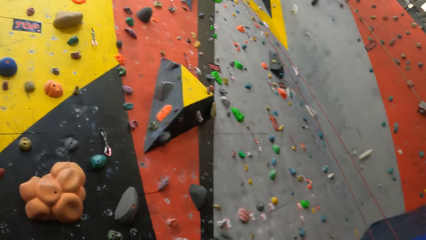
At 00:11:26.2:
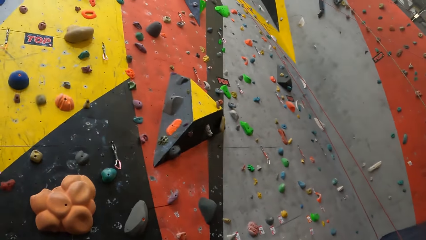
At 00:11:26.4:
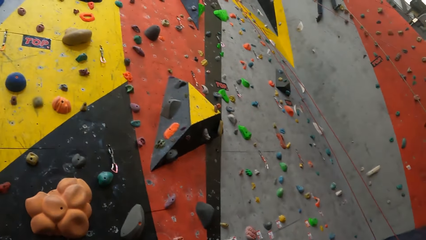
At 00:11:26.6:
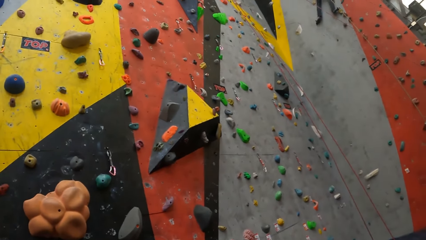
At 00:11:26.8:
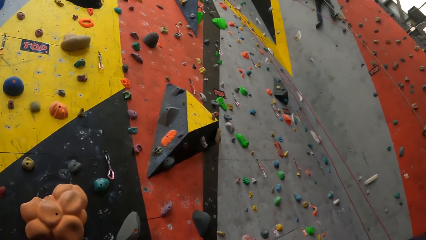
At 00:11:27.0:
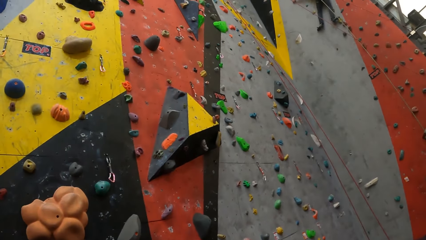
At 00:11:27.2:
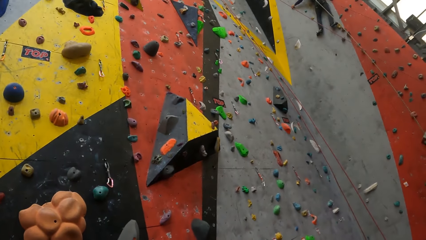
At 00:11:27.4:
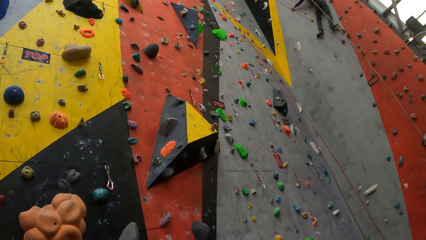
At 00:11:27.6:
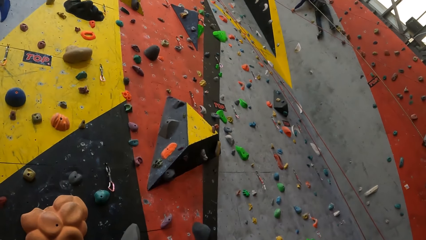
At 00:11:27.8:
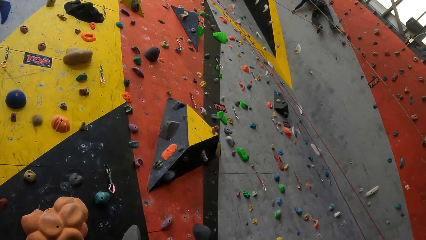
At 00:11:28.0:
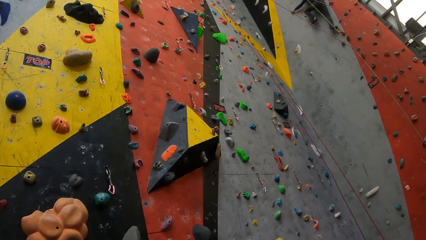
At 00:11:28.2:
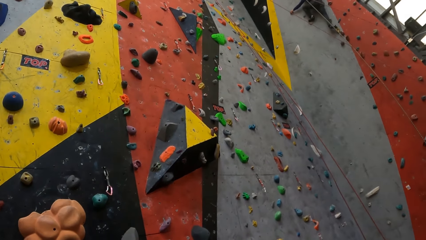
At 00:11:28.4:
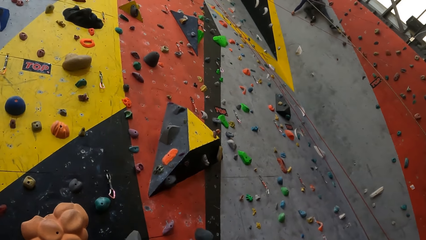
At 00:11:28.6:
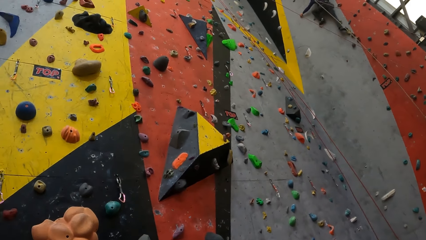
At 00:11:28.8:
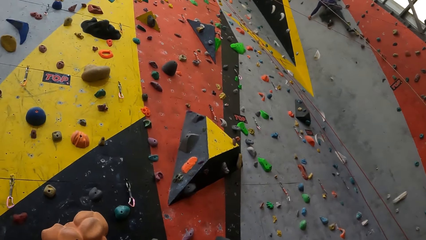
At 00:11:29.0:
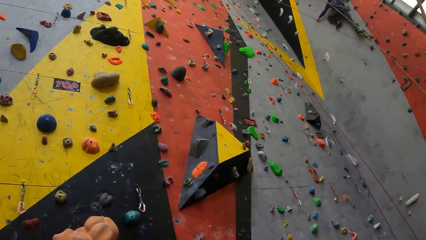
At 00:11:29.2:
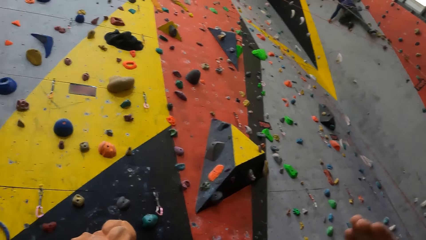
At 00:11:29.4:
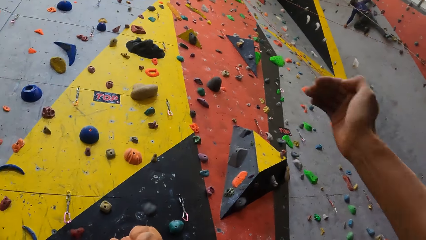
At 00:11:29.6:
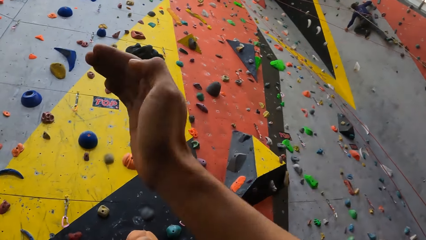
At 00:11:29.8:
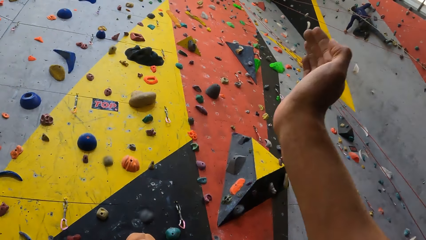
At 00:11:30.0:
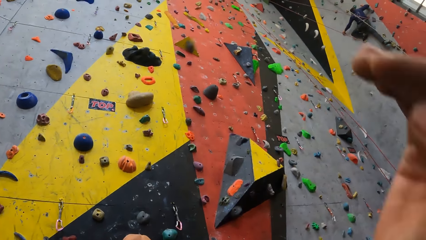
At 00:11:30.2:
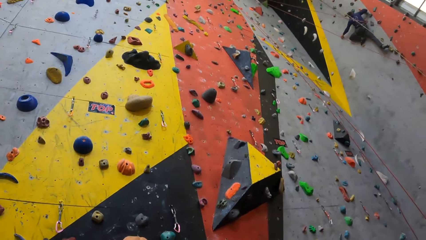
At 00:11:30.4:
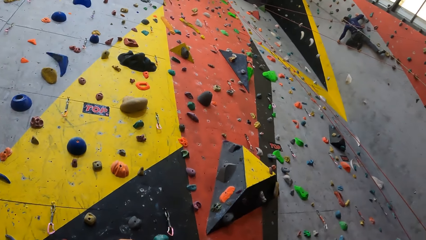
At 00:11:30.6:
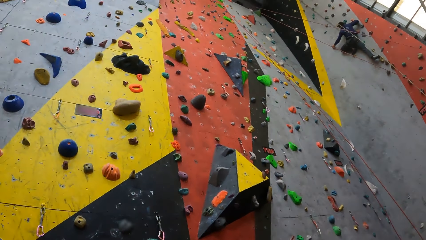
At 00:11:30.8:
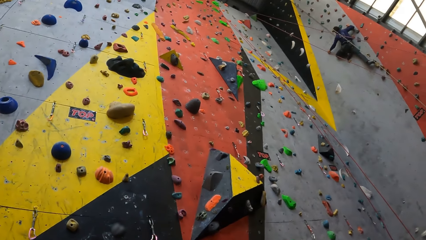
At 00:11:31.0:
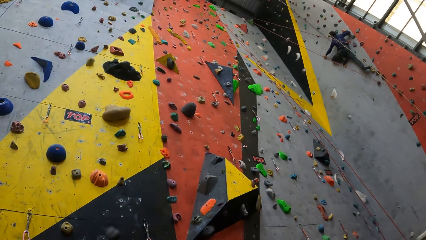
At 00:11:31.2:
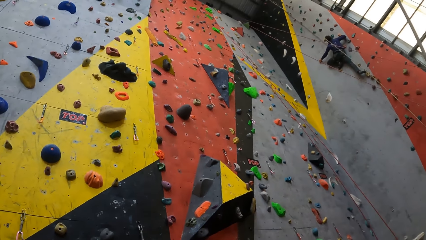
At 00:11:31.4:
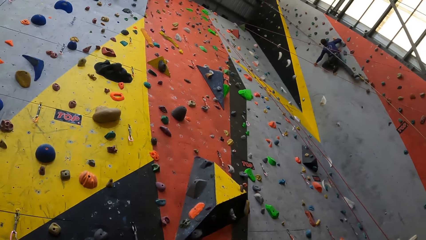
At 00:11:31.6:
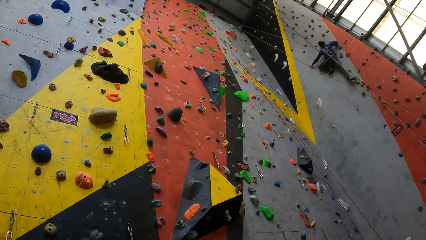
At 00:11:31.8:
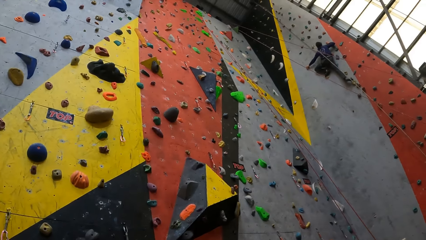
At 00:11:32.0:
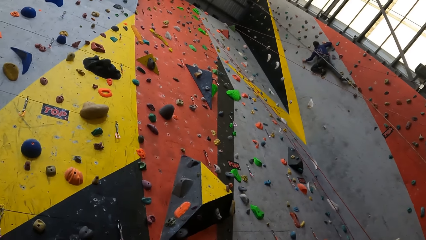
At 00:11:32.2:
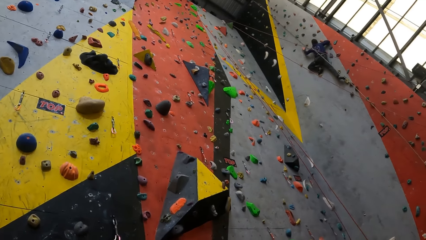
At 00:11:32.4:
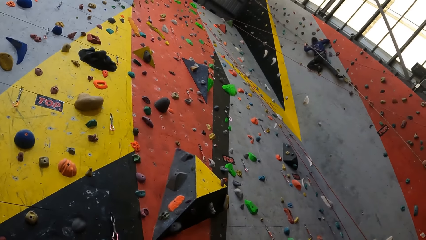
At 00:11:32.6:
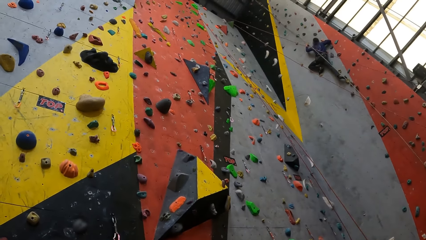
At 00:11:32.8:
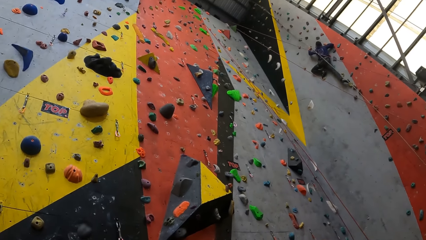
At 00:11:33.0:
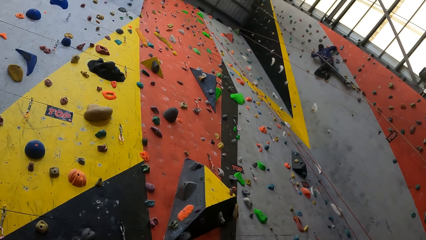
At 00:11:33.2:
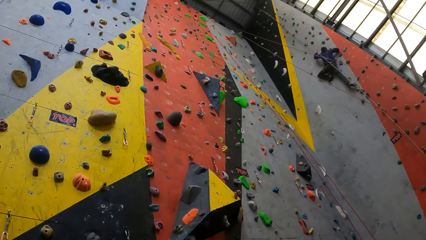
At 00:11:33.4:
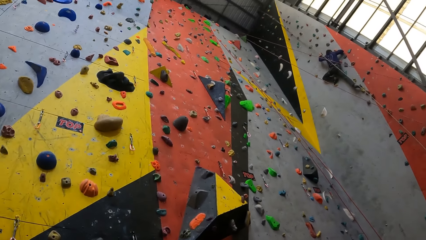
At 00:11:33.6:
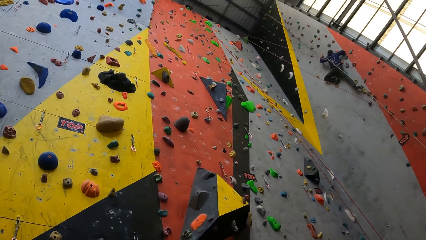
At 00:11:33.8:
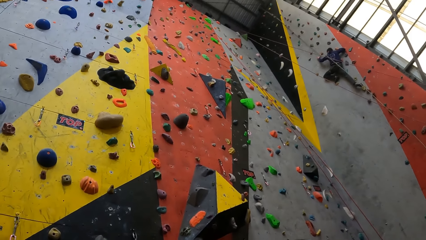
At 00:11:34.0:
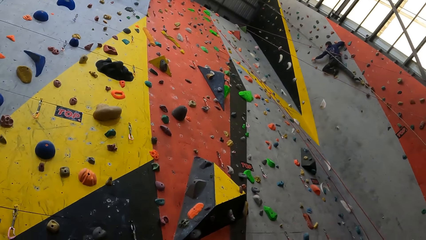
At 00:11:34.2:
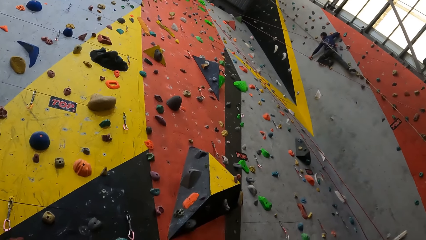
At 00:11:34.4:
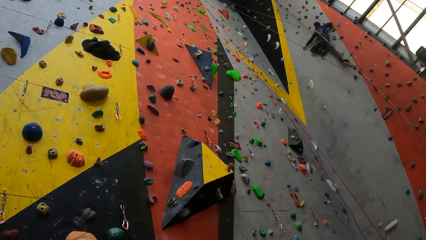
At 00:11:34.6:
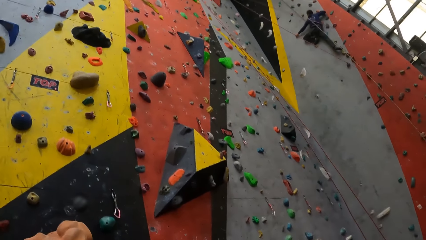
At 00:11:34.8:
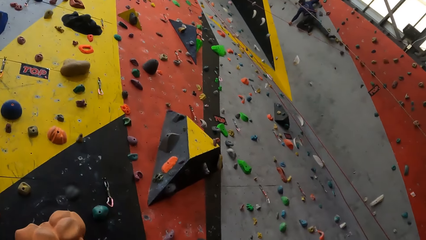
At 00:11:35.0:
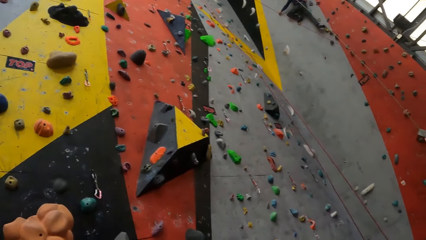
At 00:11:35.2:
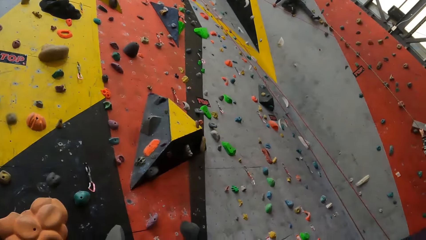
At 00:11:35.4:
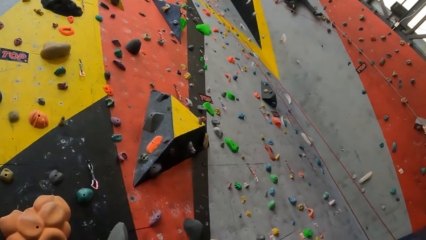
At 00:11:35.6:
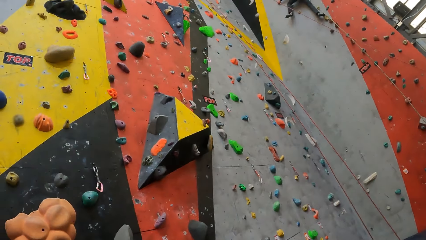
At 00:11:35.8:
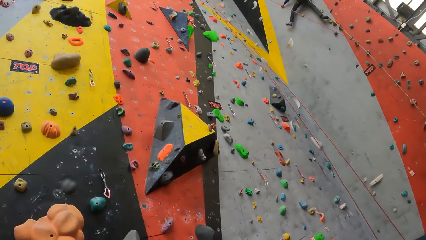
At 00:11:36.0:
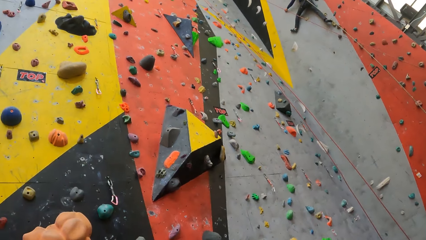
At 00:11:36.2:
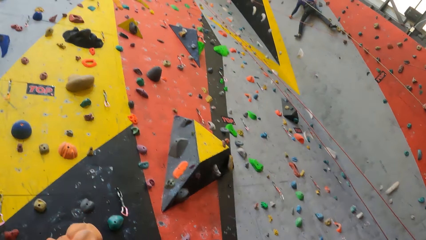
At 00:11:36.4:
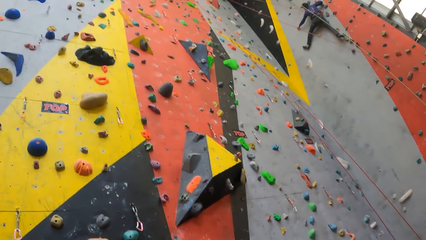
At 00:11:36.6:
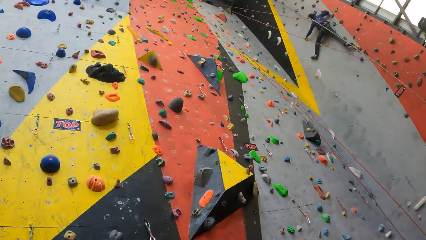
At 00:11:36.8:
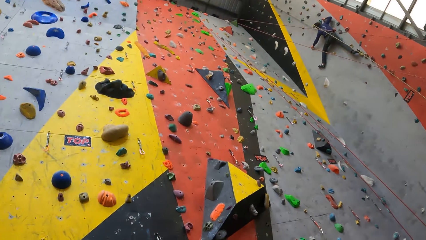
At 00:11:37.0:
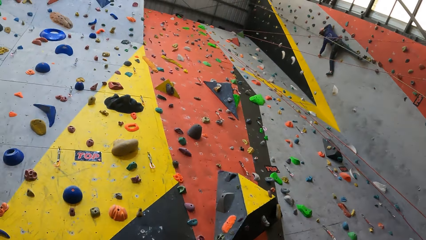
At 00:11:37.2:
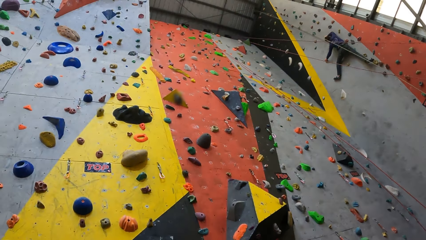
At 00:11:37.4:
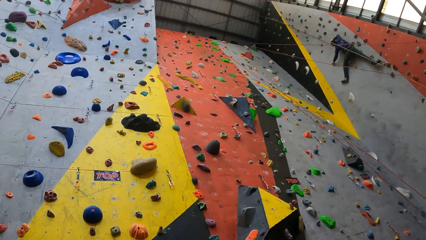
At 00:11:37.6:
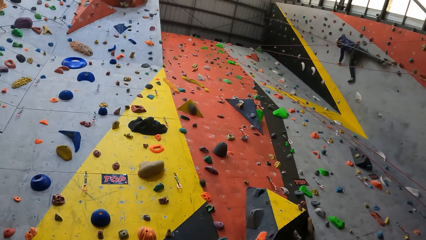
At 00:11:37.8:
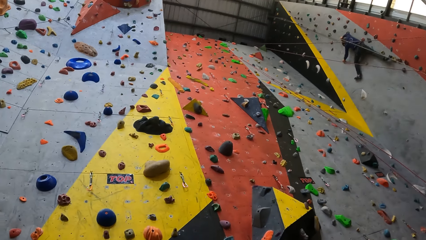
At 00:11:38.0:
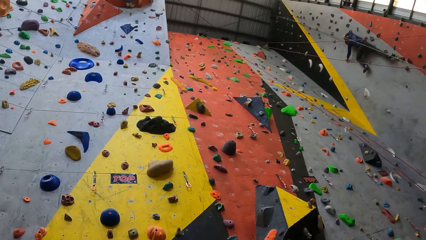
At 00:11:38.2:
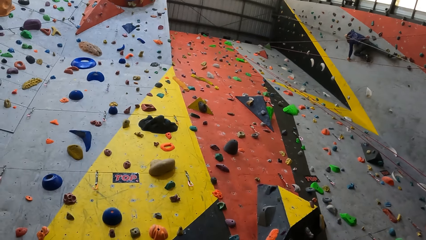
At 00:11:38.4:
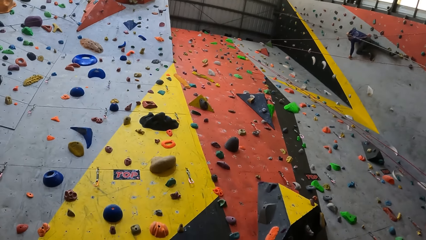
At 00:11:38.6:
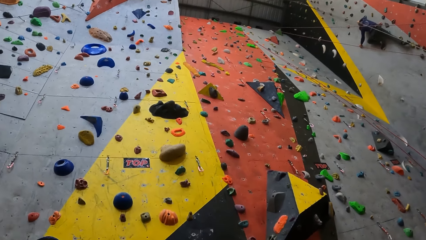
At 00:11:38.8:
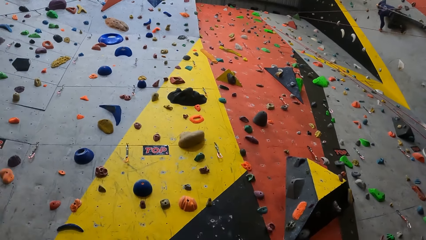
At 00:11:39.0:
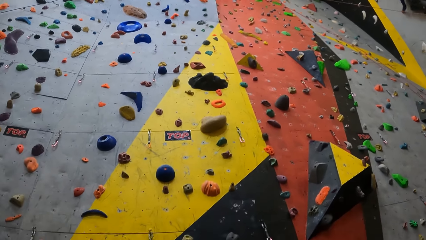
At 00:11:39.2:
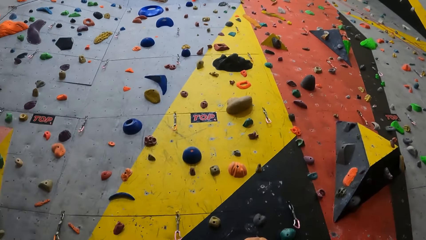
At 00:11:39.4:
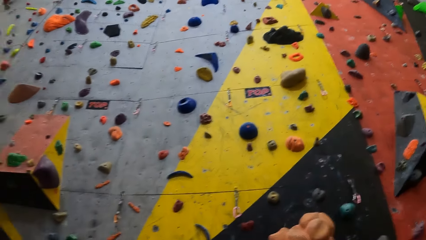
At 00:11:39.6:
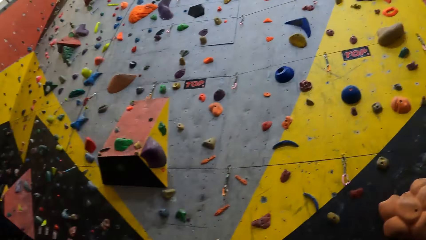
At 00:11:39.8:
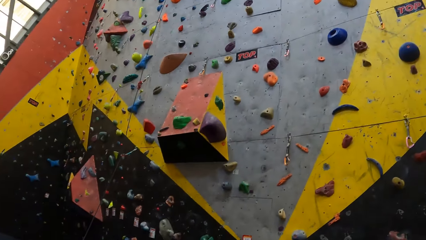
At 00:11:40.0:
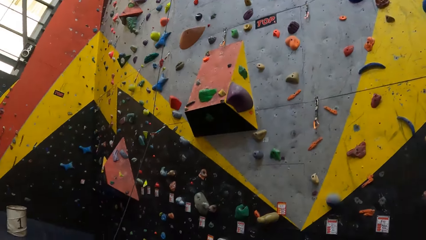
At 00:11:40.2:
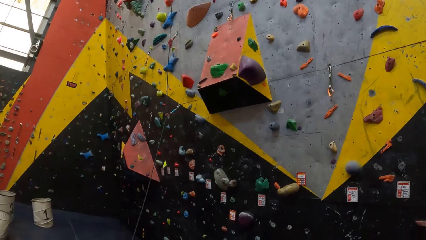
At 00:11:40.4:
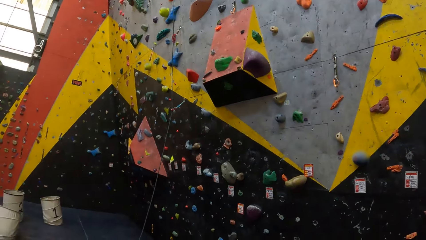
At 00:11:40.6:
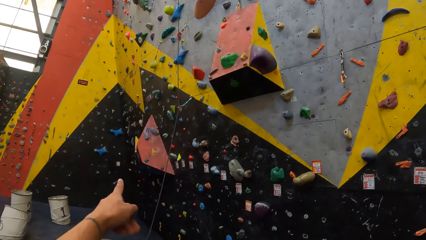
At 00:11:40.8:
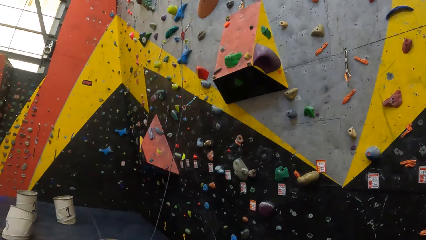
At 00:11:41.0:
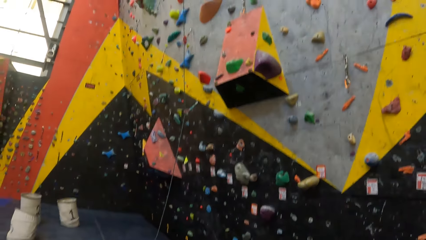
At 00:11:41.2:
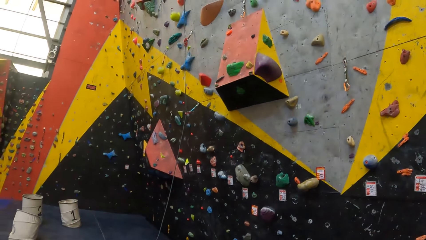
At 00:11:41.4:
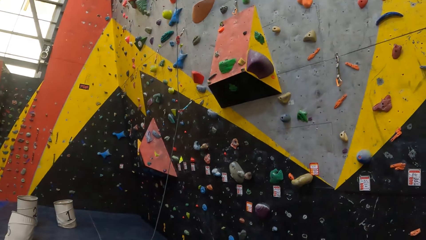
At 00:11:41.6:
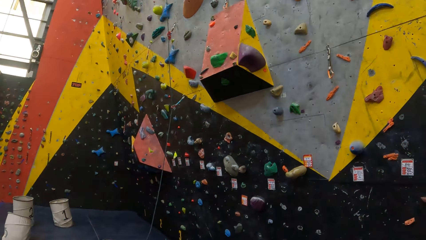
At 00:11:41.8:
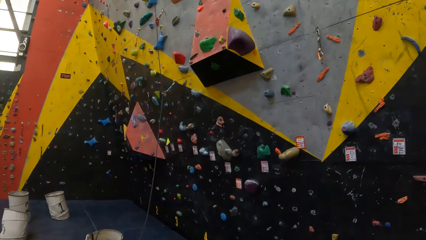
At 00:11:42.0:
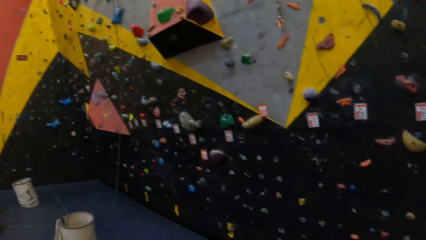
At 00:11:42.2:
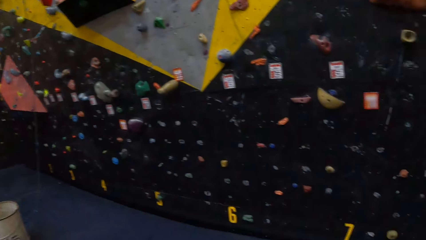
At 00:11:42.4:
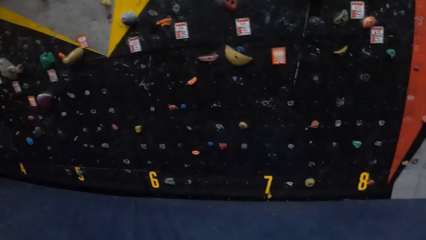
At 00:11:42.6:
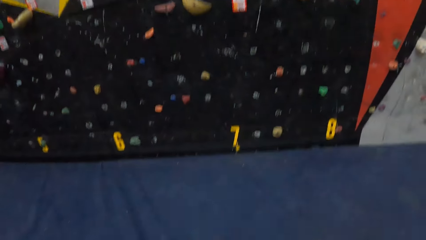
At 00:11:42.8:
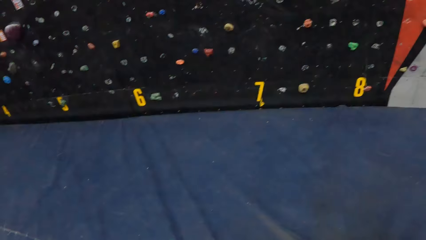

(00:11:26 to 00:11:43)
The camera wearer looks around. They move their hand. They look around. They move their hand.
